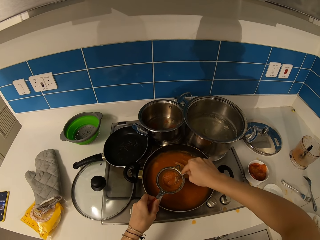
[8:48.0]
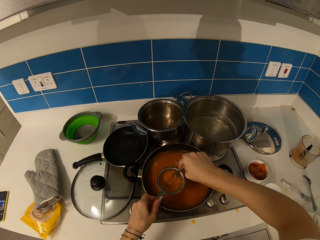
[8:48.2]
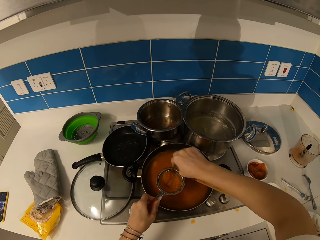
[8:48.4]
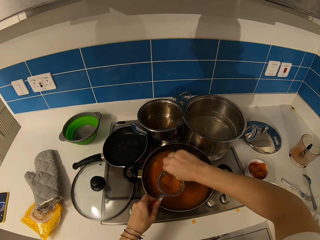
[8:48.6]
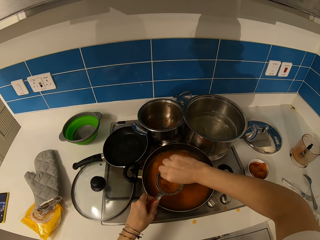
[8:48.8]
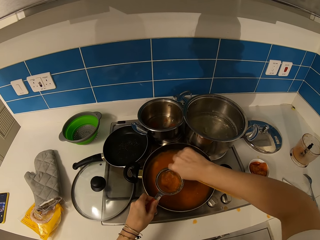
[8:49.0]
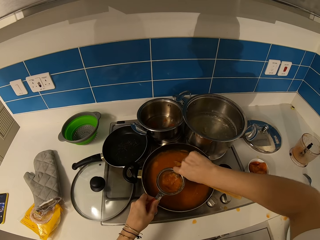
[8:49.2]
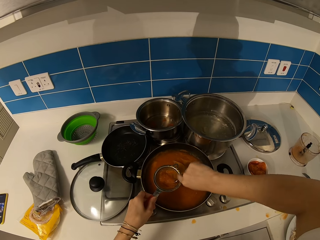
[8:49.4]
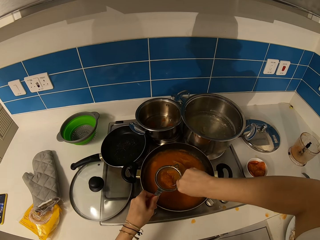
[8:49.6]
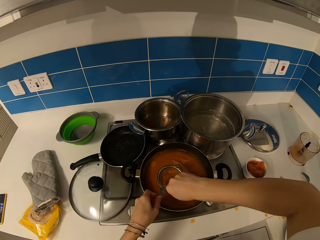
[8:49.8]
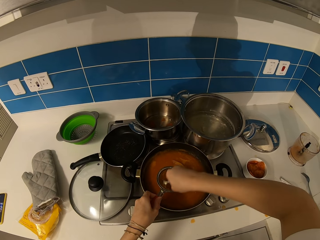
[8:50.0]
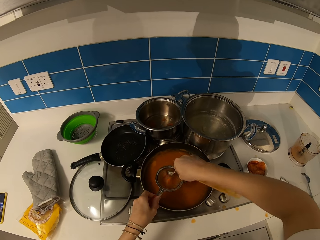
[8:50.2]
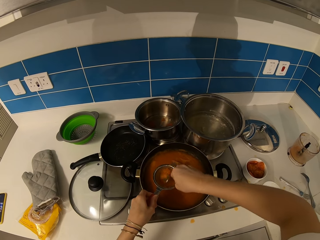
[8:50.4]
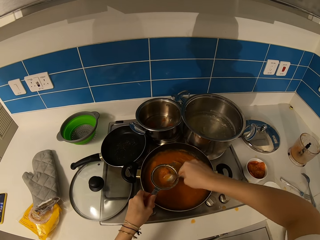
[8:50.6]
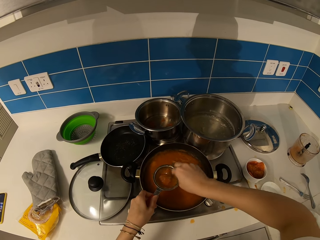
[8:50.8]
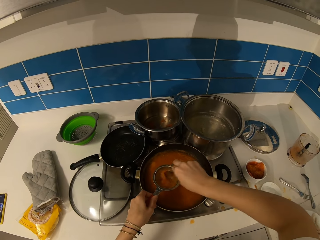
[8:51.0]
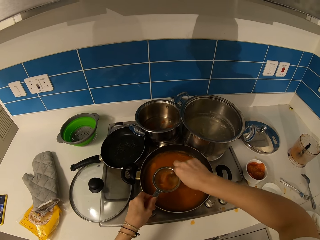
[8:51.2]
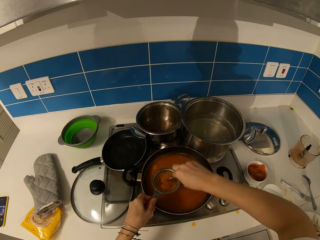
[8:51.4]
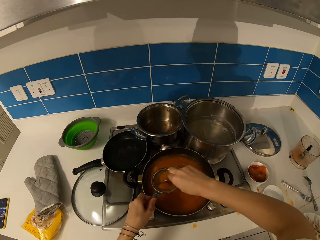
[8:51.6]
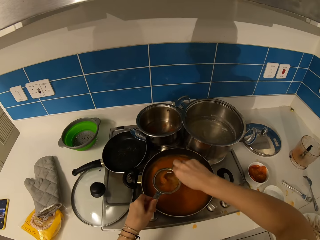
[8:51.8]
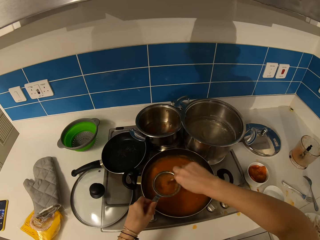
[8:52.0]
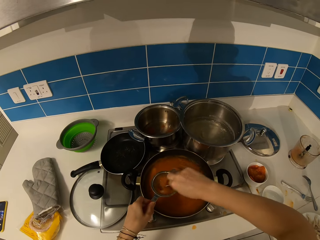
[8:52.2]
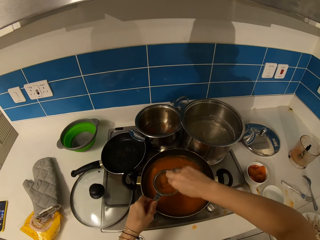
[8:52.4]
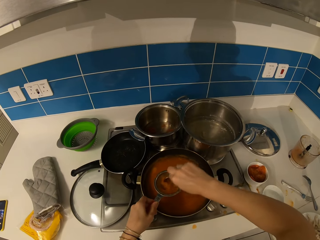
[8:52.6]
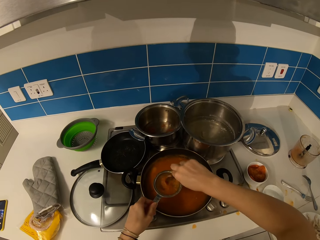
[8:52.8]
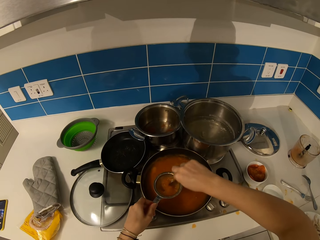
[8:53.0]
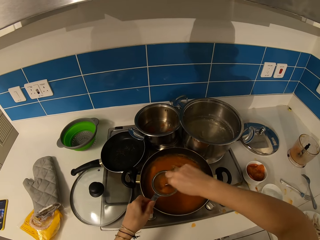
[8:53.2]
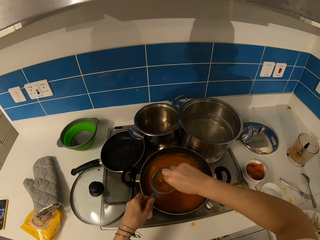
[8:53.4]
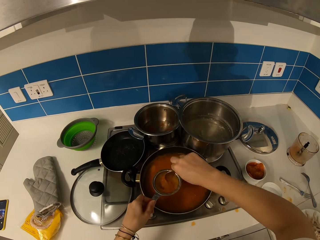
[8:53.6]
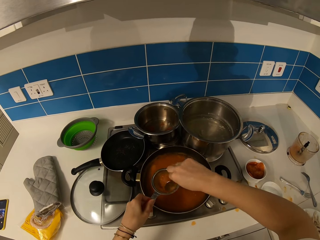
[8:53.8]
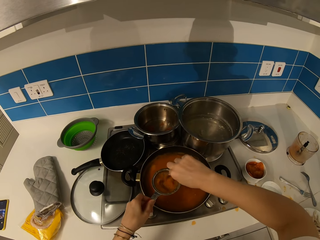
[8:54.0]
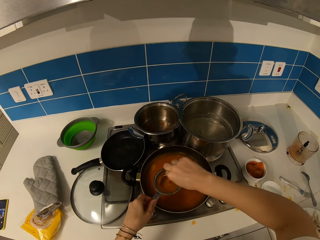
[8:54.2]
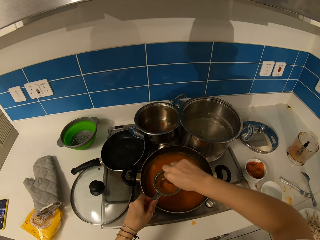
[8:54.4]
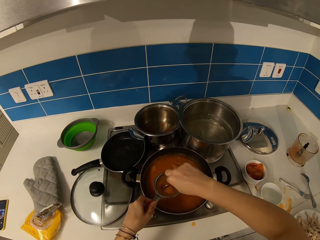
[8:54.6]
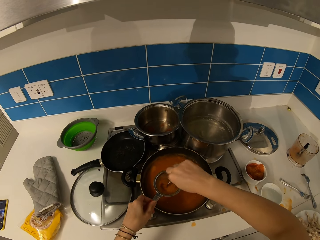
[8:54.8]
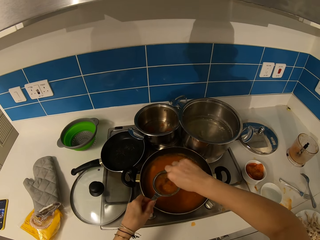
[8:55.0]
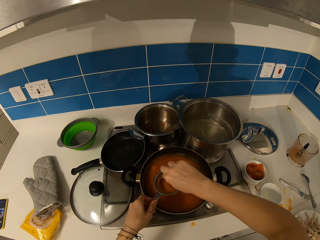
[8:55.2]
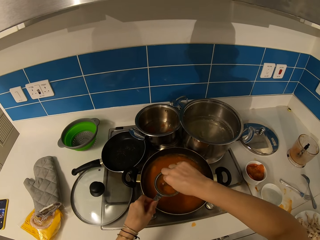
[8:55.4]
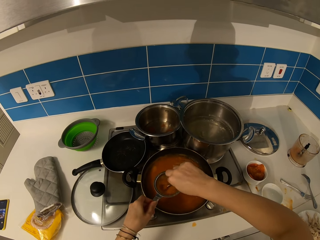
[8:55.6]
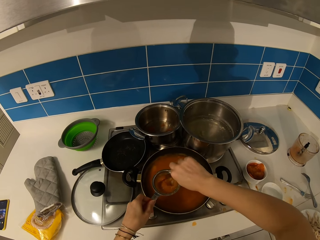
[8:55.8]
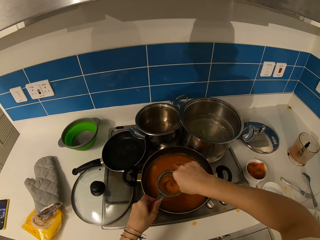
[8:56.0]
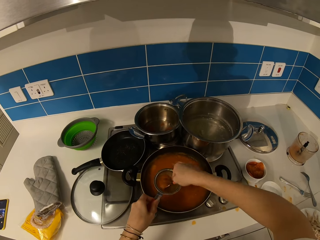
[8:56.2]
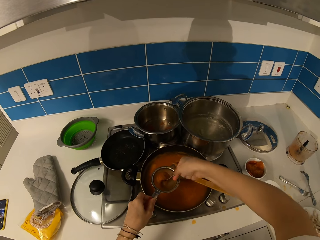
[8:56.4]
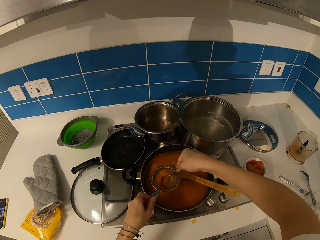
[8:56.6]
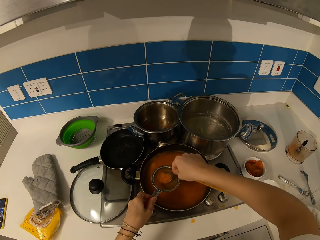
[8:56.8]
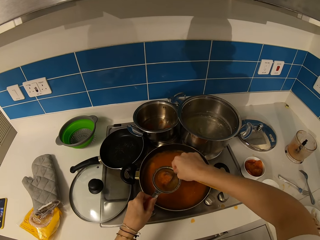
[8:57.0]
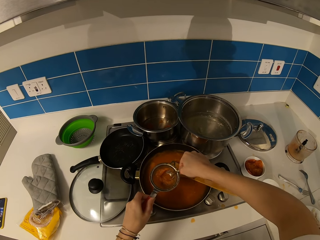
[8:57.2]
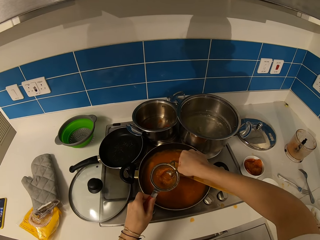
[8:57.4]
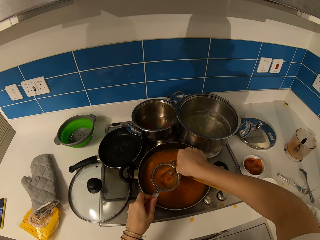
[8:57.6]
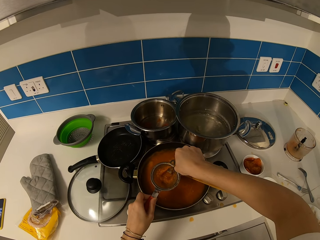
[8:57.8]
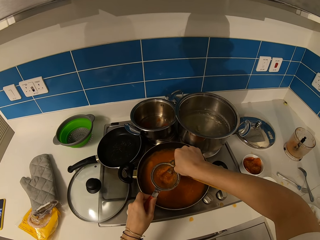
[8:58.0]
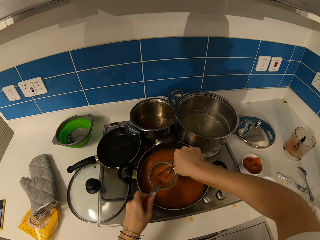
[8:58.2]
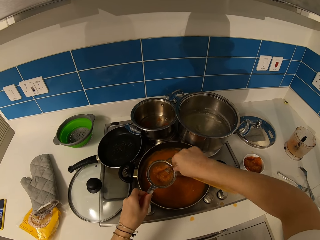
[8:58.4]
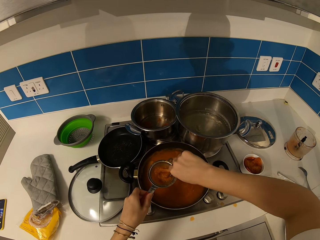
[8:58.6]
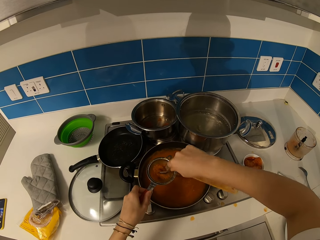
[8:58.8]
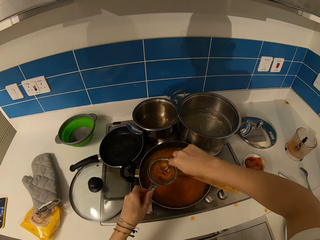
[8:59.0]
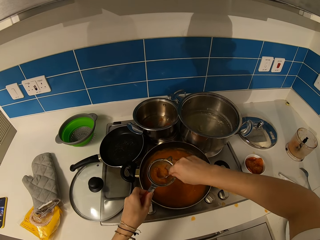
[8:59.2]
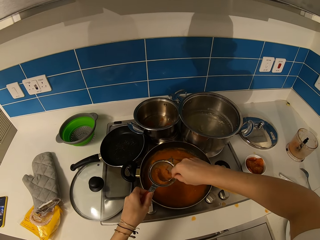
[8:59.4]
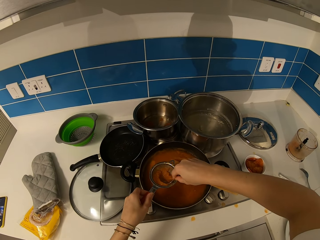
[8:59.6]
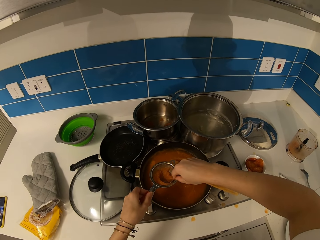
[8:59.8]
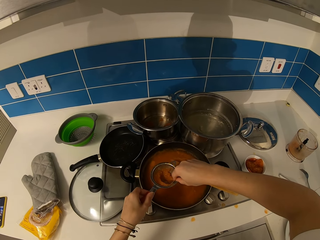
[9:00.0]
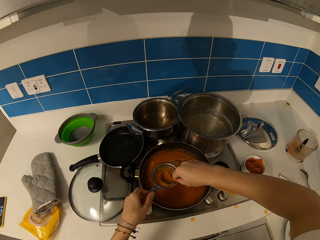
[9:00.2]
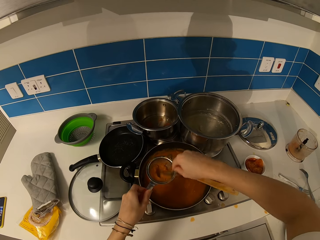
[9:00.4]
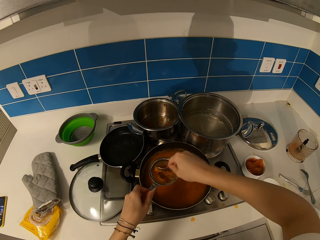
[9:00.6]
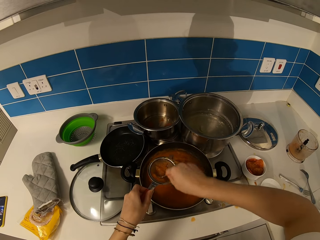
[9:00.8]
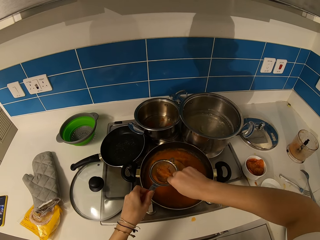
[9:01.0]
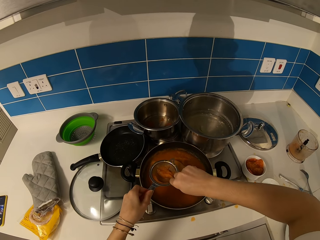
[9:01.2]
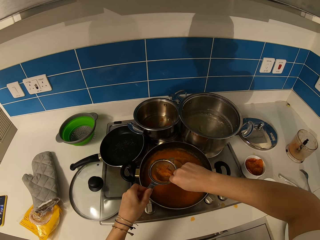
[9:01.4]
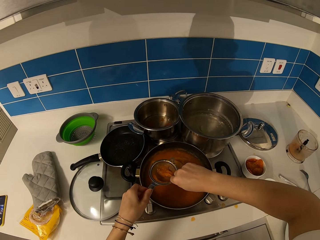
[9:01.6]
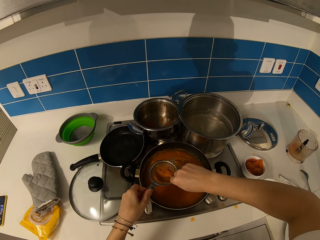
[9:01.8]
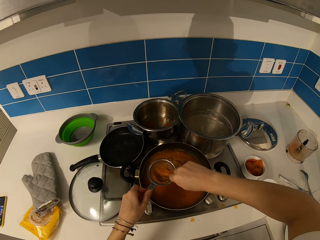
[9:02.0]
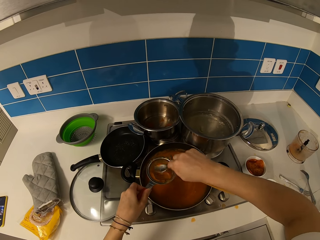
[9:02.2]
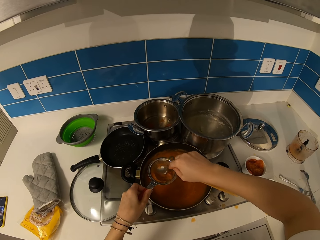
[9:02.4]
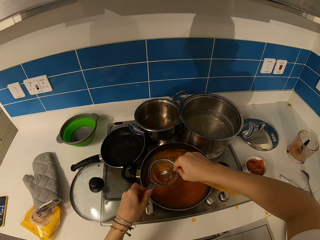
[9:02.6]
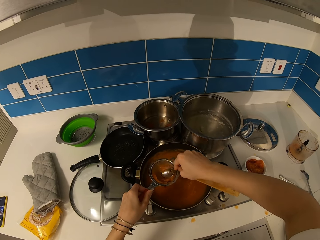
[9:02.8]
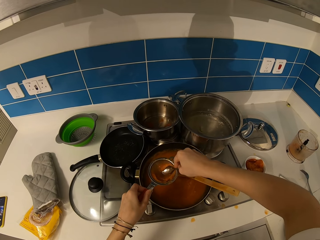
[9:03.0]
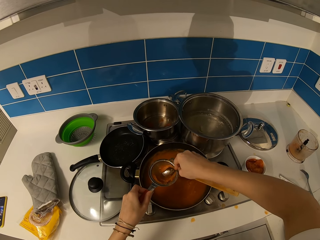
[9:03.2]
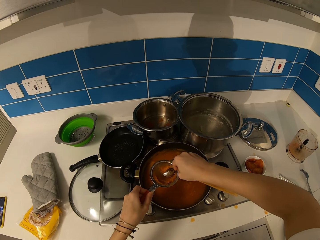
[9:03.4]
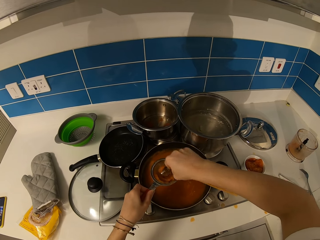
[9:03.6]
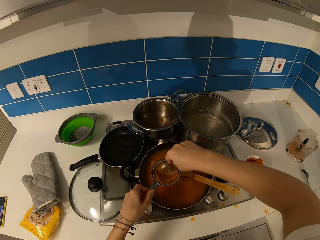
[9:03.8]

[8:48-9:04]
The camera wearer presses the stew. They stir the stew. They press the stew.

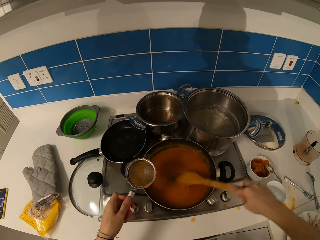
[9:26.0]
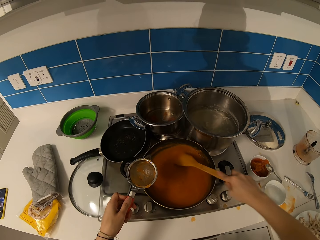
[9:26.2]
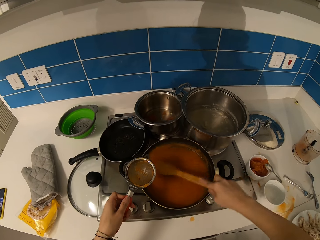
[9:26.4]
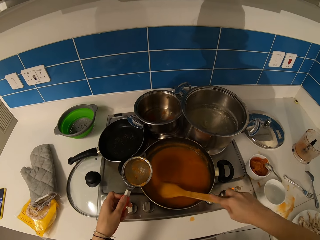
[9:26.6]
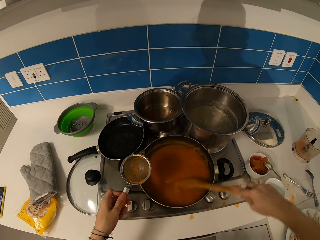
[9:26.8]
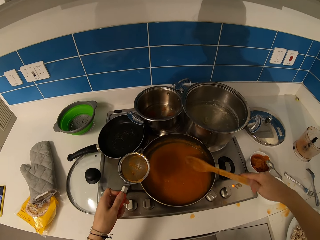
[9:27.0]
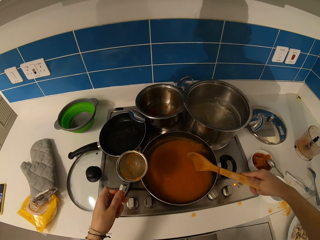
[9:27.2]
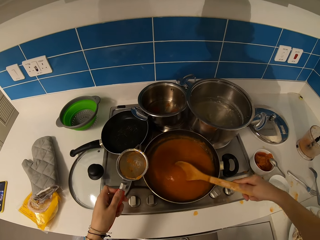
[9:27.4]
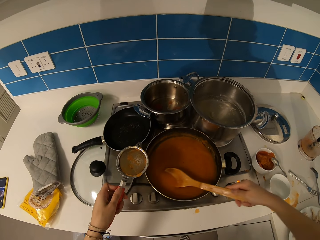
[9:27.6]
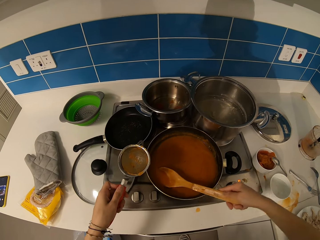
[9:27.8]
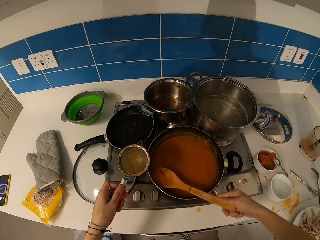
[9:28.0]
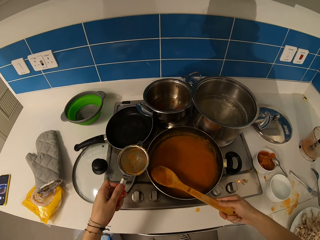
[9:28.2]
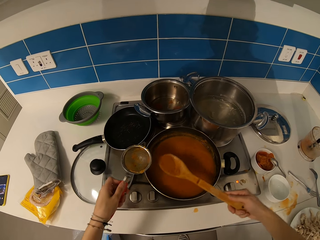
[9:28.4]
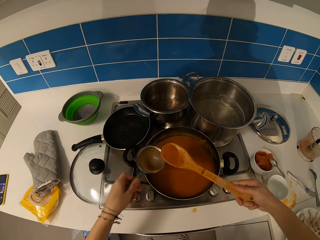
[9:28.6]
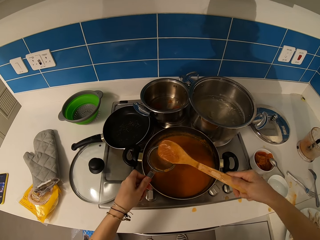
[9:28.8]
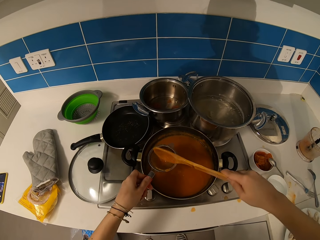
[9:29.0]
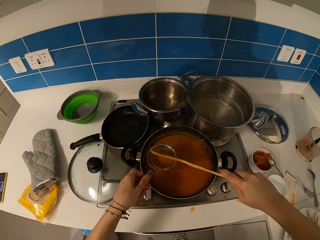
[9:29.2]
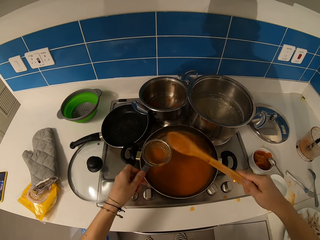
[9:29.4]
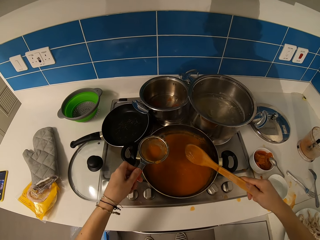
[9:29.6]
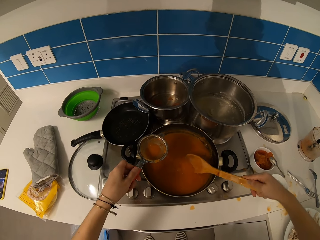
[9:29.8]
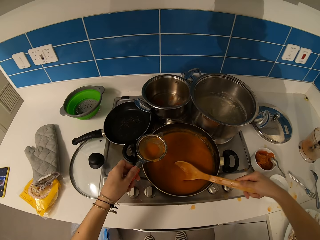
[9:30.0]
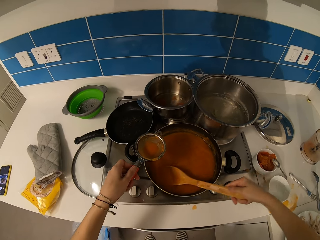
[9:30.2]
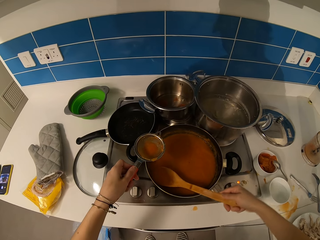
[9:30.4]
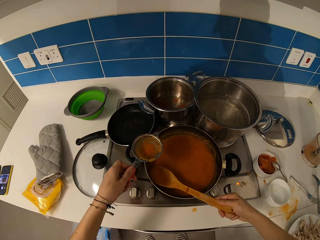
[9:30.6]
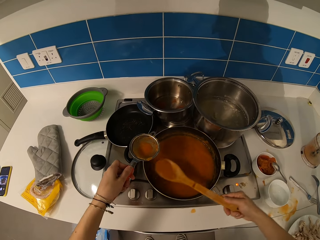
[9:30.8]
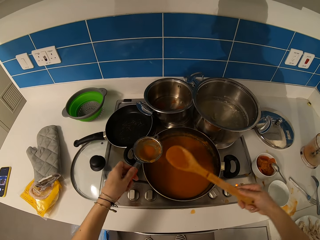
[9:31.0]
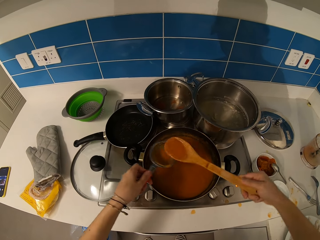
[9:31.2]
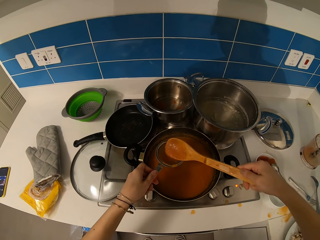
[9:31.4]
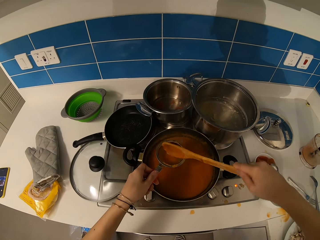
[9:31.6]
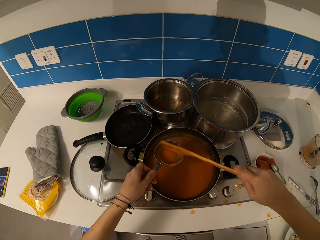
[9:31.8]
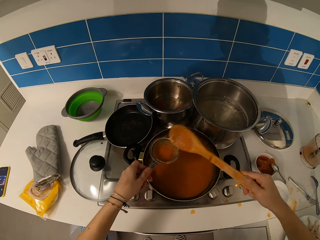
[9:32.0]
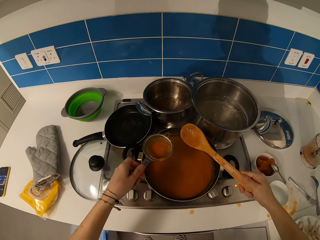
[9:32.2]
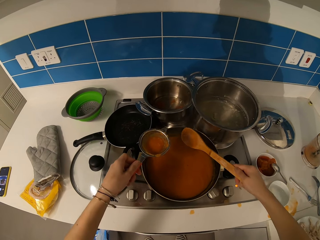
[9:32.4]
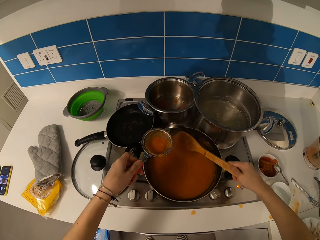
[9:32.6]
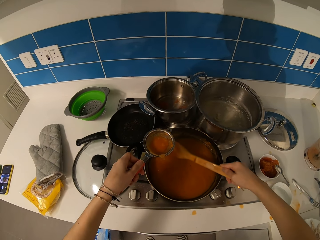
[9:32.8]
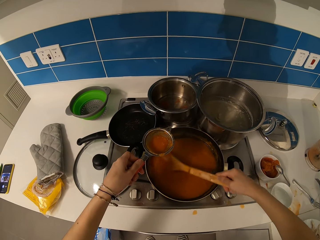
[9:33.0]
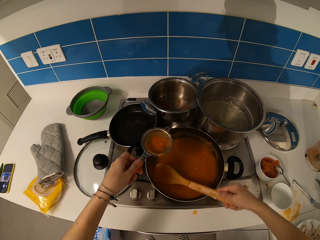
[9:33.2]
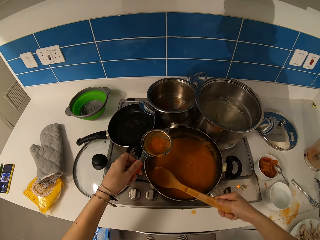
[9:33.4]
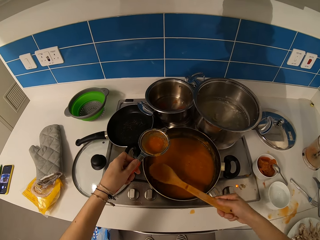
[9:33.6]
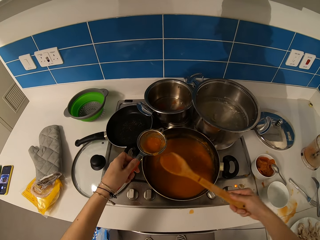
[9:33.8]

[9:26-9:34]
The camera wearer scoops soup. They put the soup in a sieve. They scoop the soup. They put the soup in the sieve. They scoop the soup.
